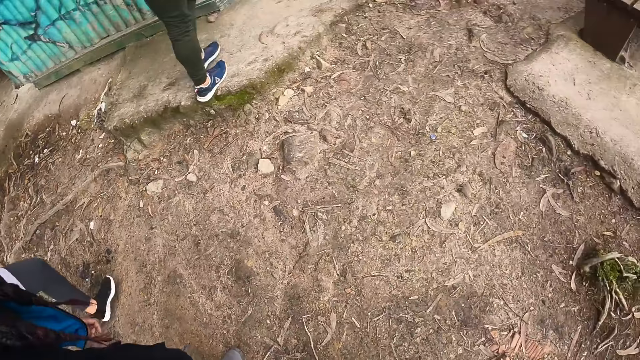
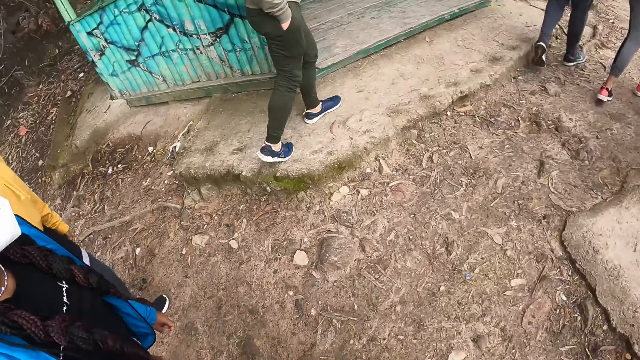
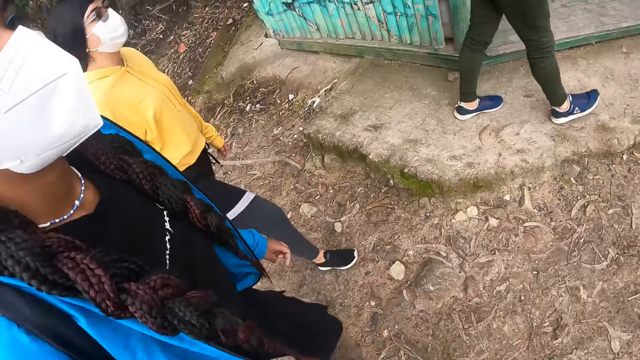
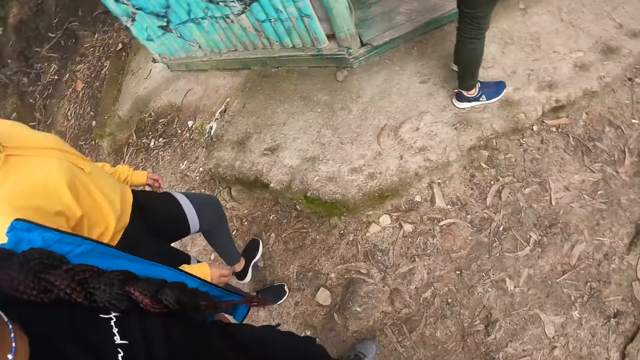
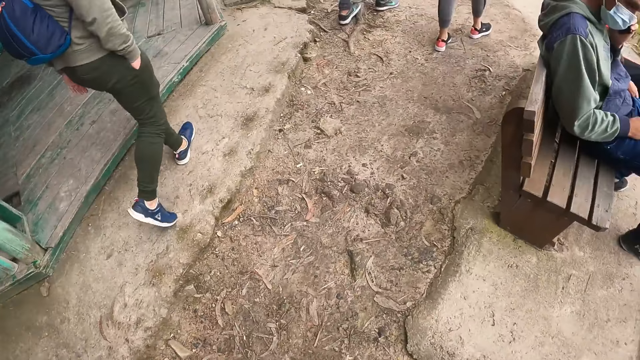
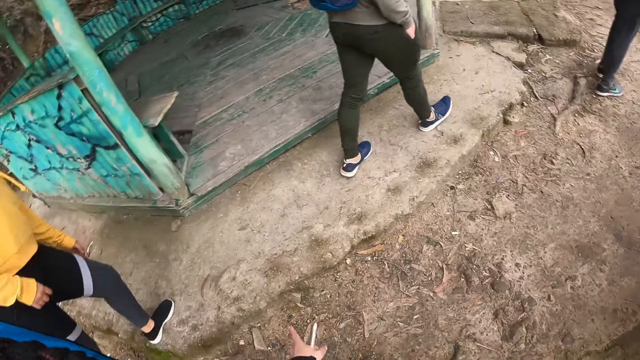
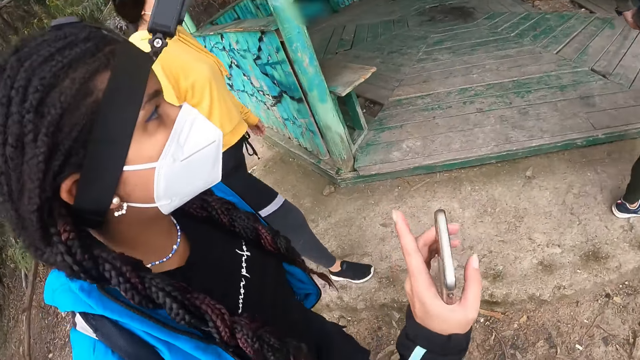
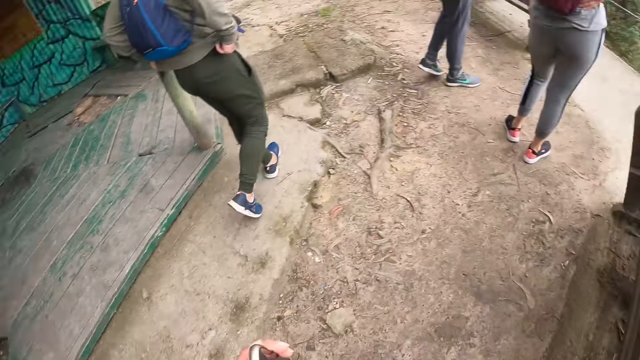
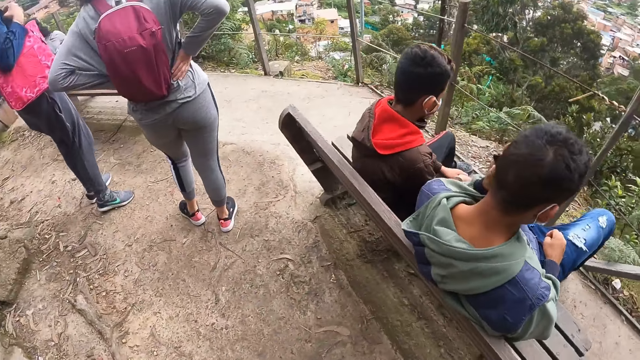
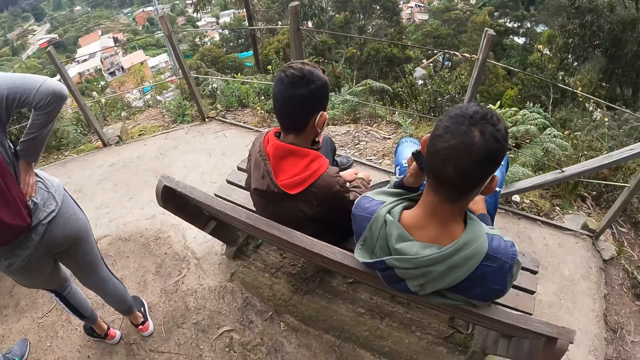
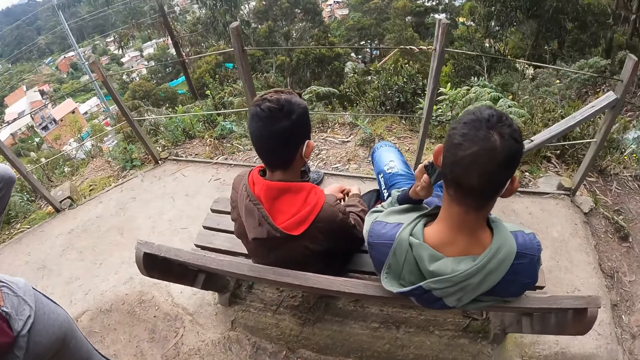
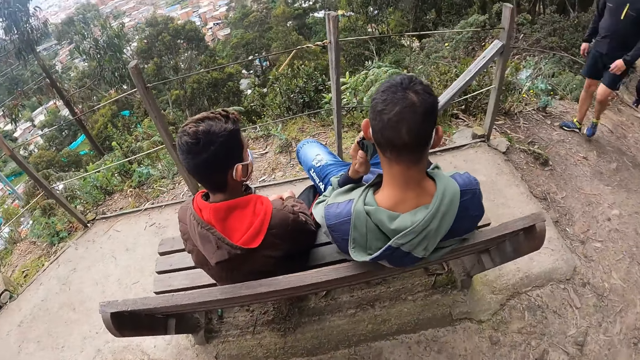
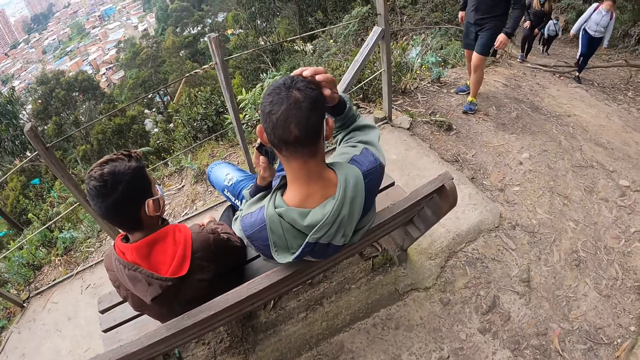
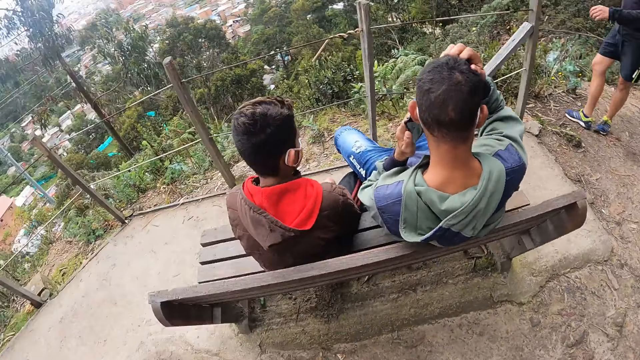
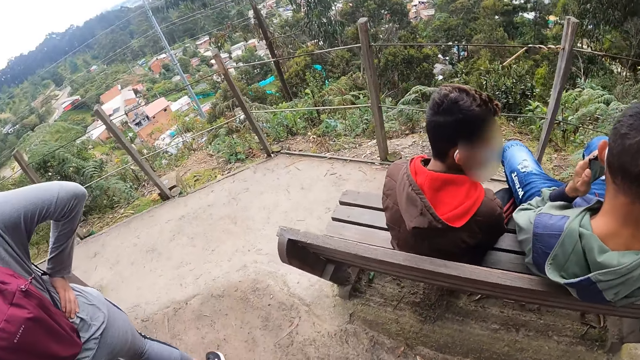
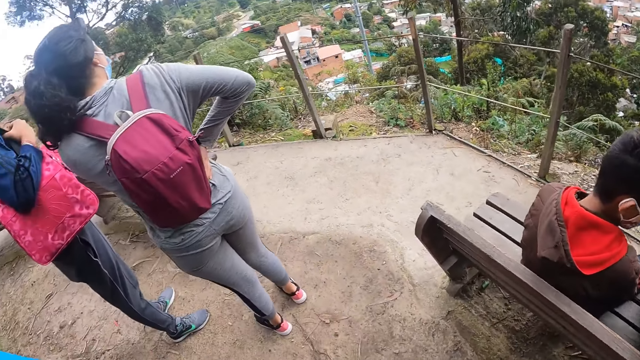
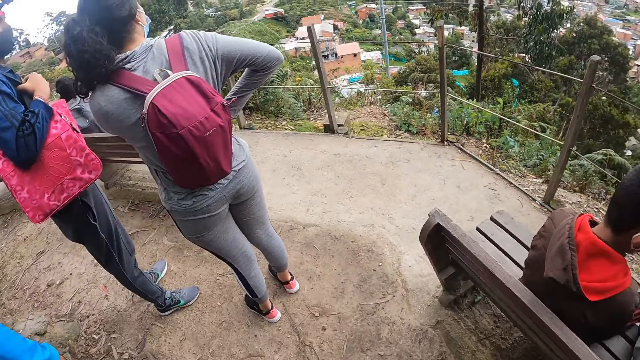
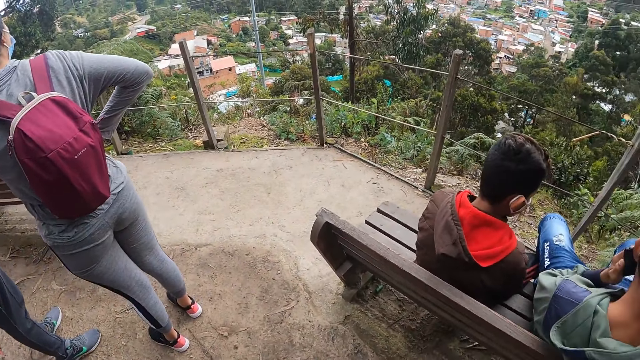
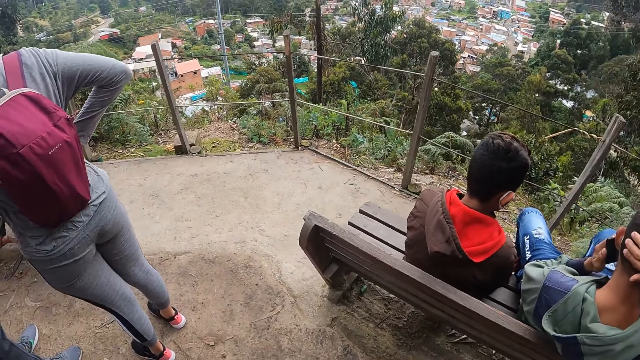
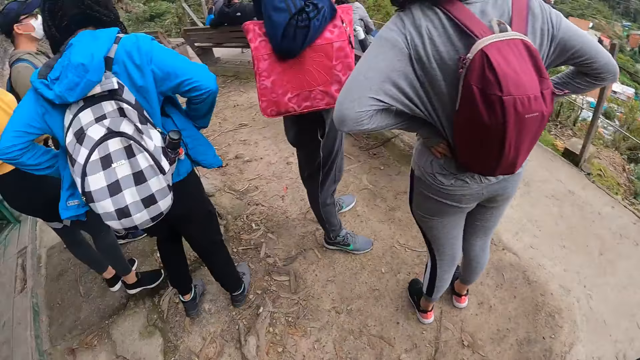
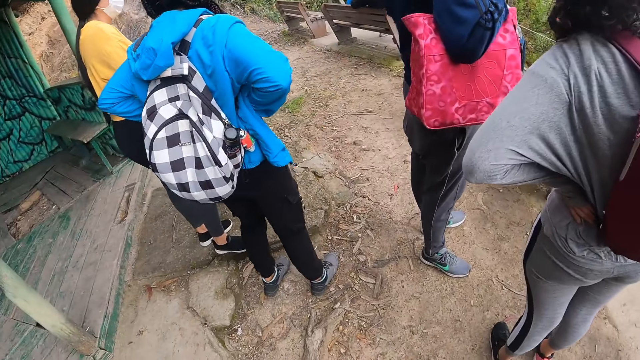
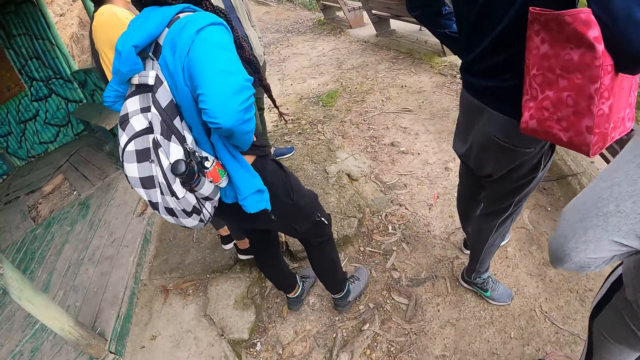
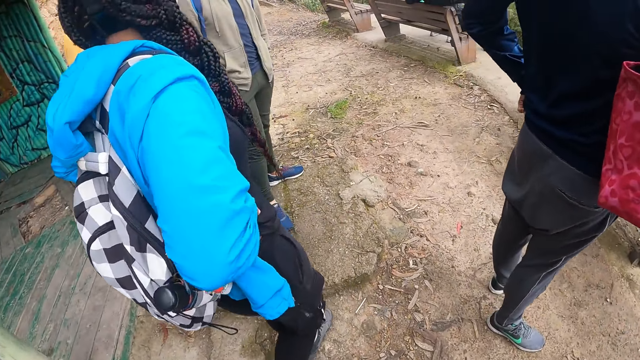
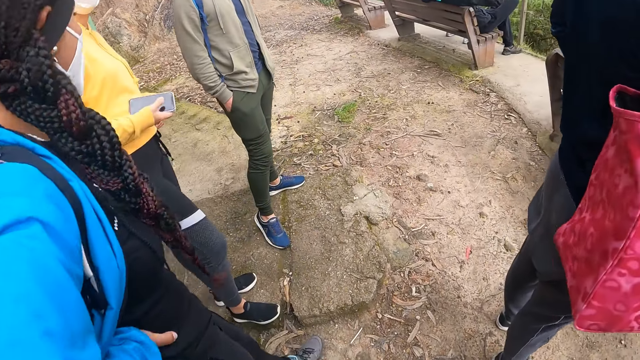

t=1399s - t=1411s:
A woman talks to the camera wearer. The camera wearer lifts up the hand. They walk along the road. A man touches his head with his right hand on the mountain top.

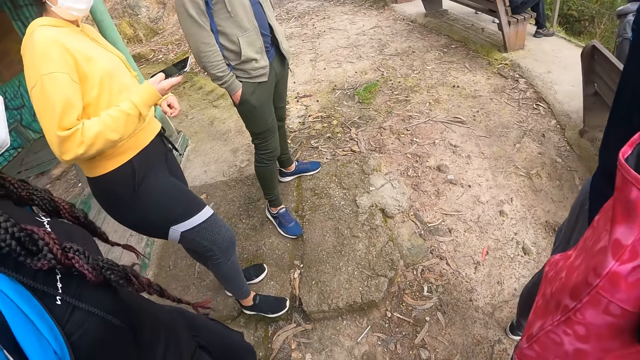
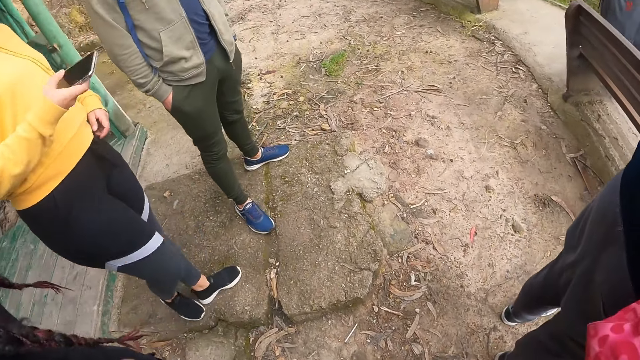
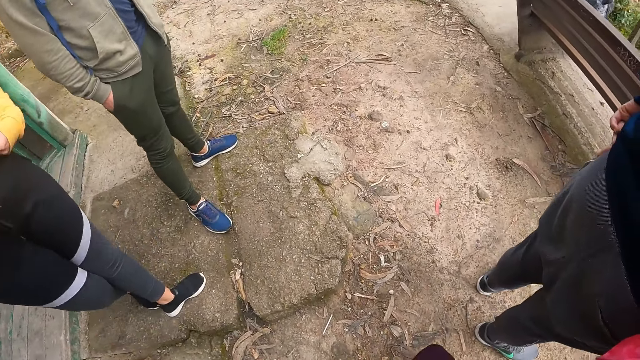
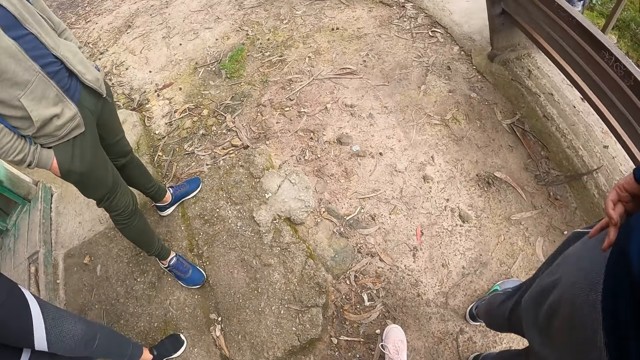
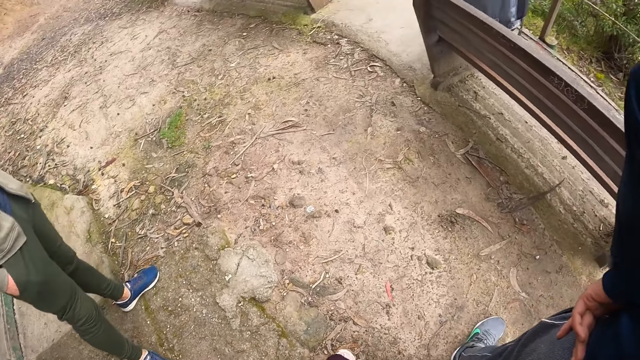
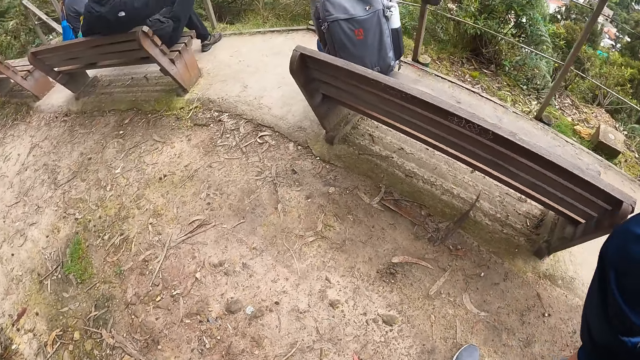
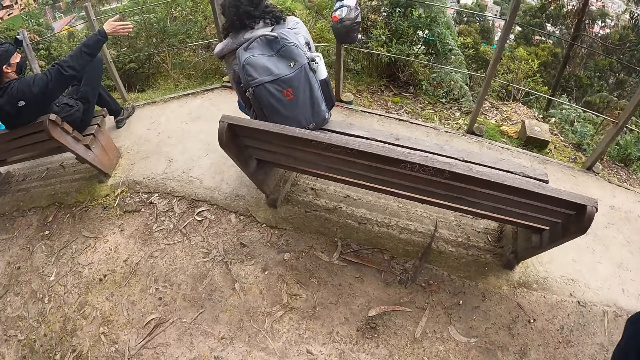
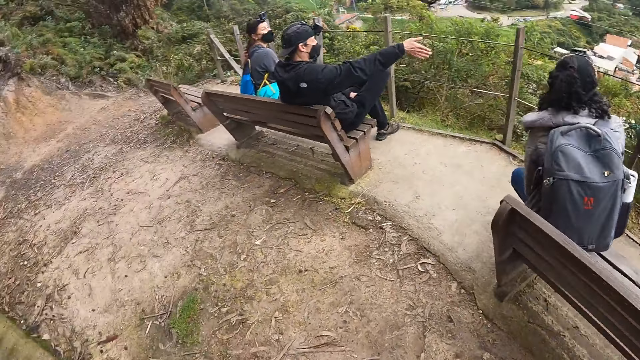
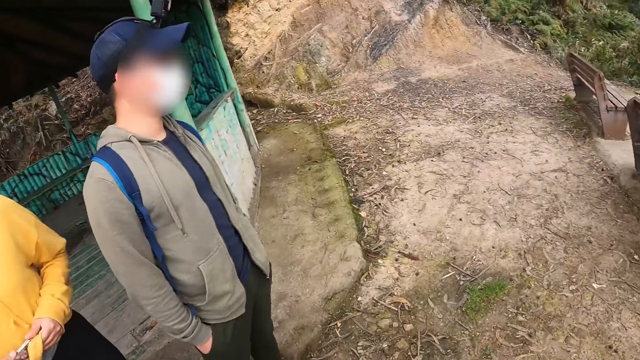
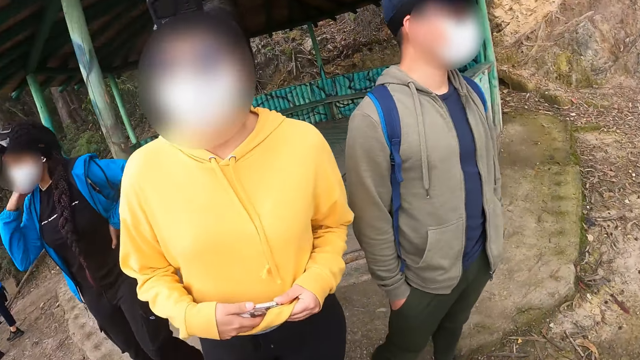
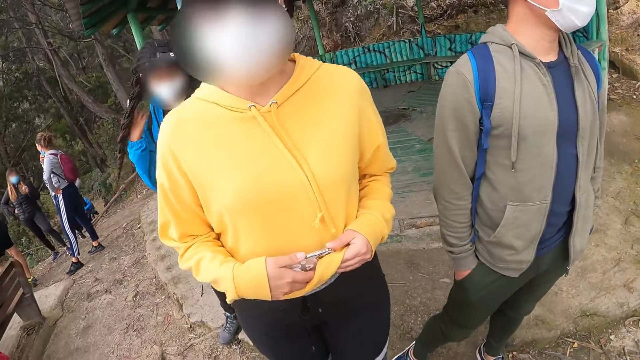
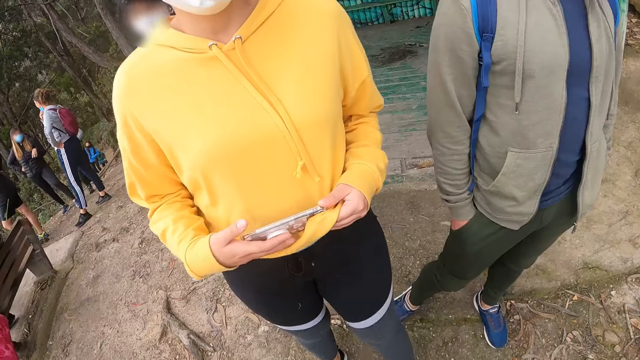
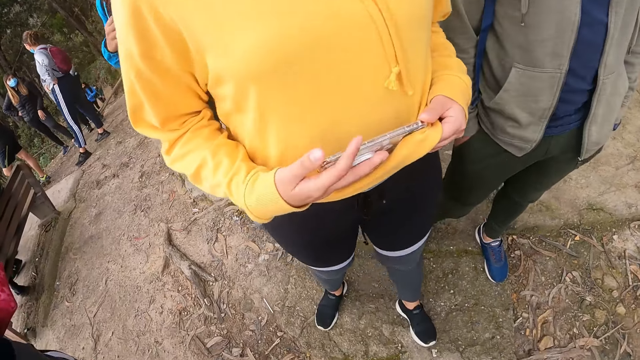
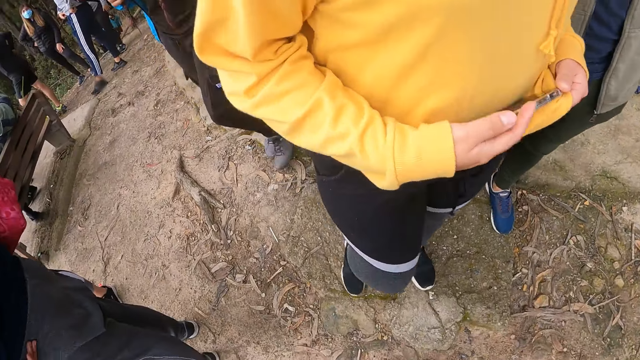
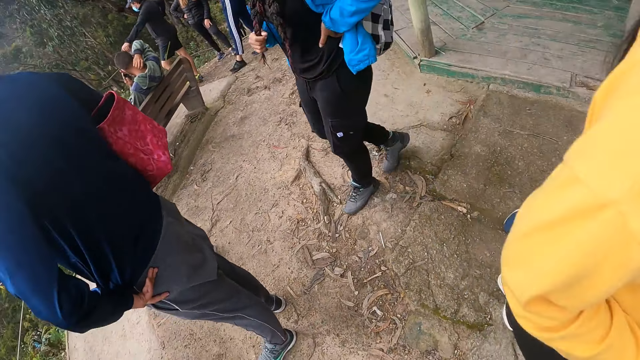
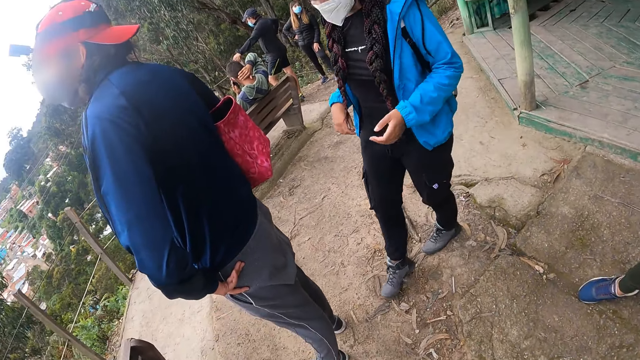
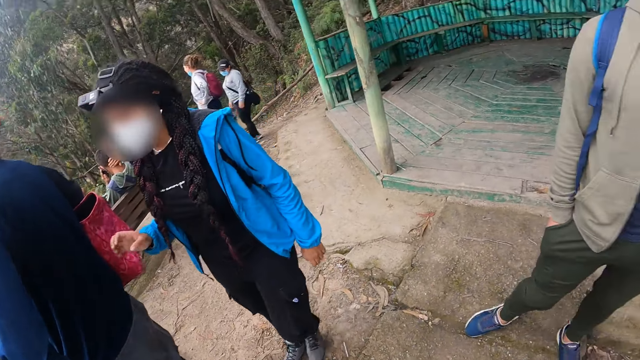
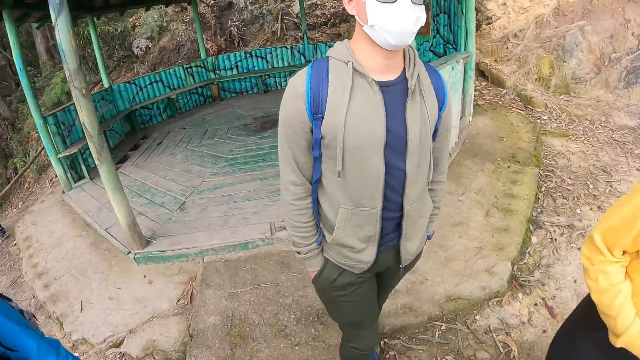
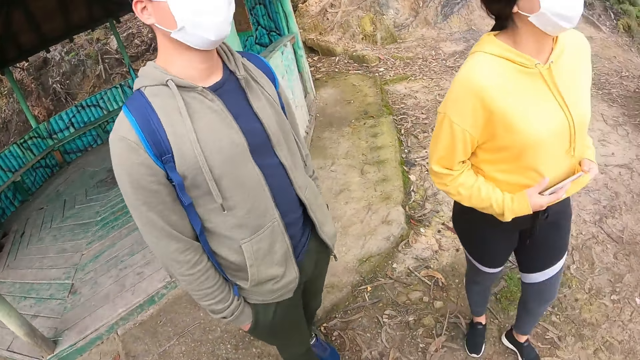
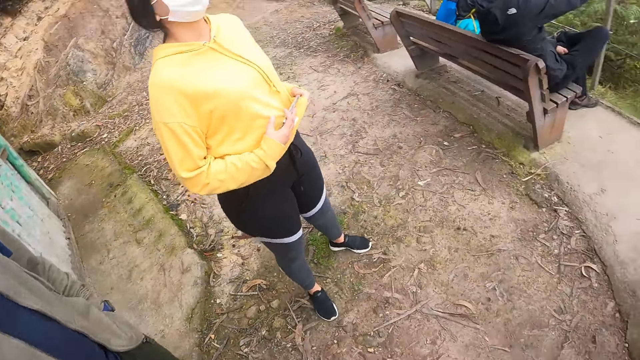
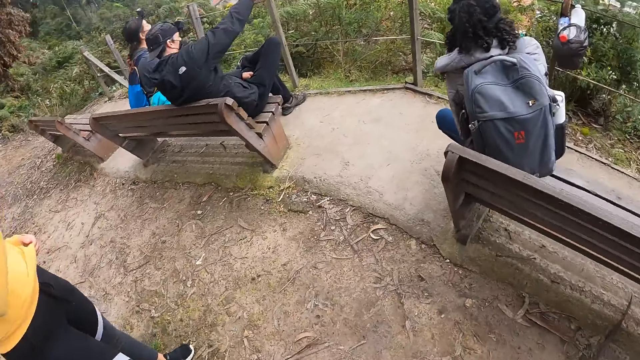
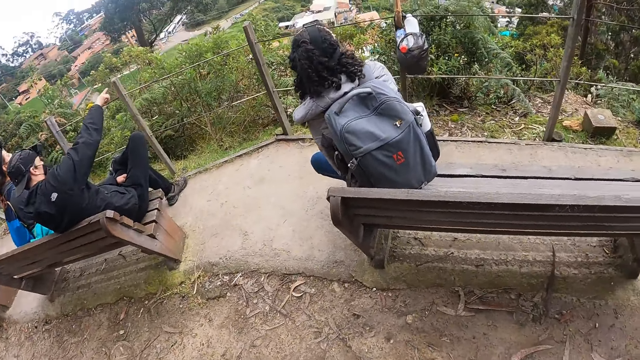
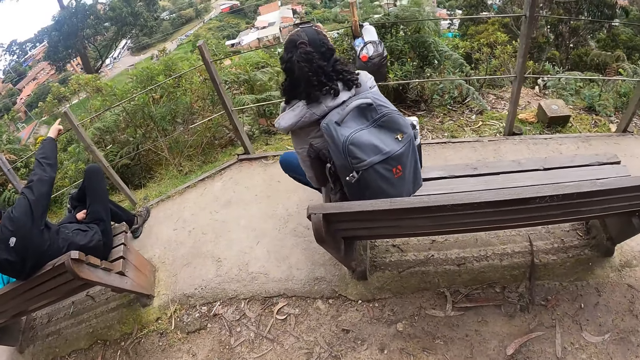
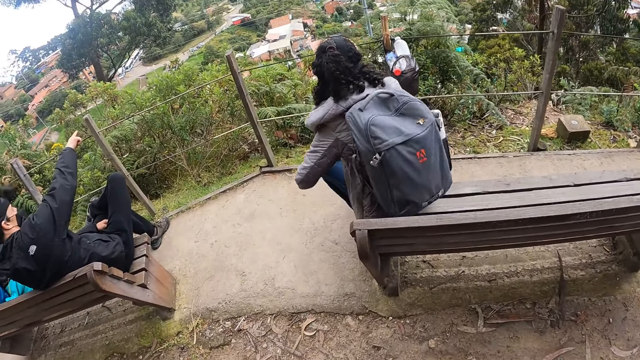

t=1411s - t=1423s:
A woman talks to the camera wearer. The camera wearer walks around the park. A man interacts with another woman on the mountain top.
